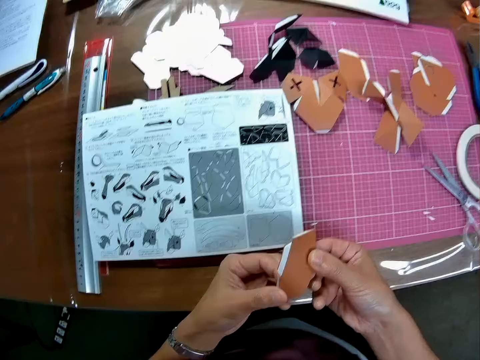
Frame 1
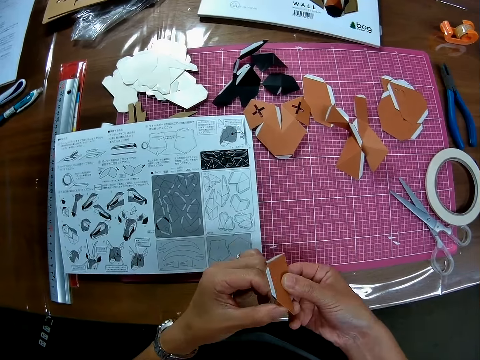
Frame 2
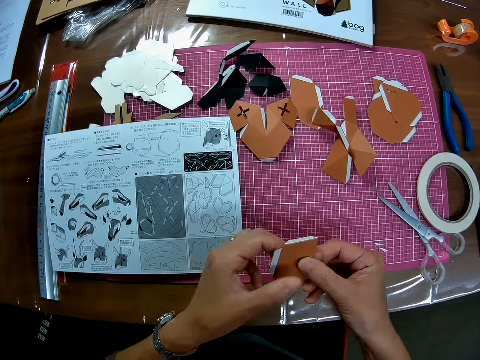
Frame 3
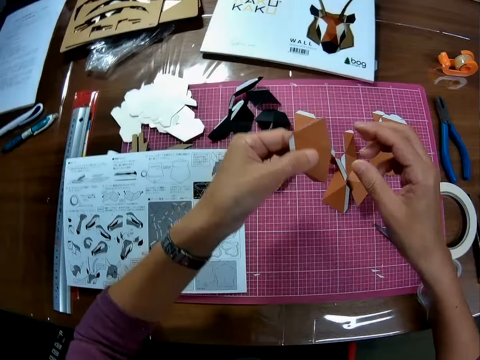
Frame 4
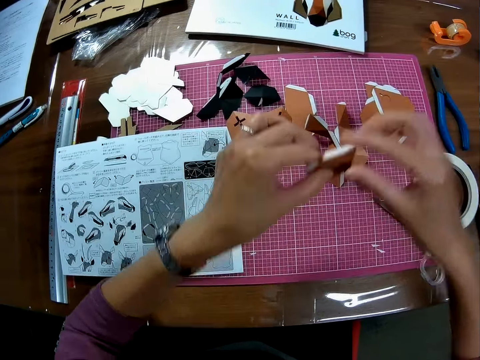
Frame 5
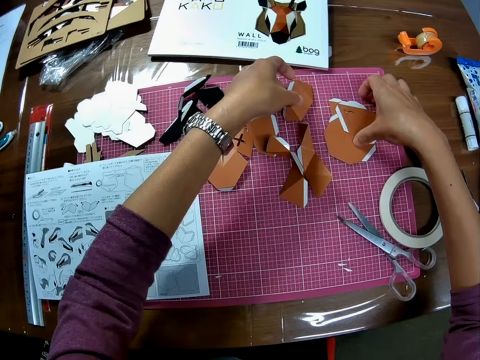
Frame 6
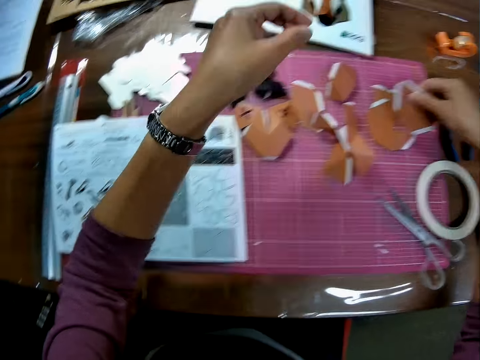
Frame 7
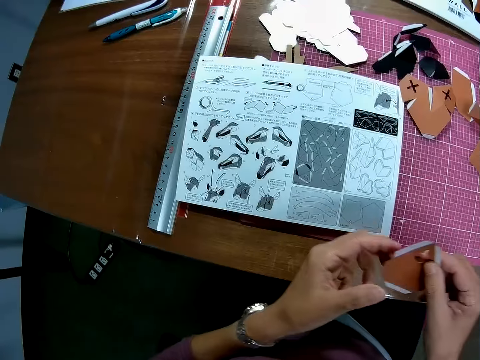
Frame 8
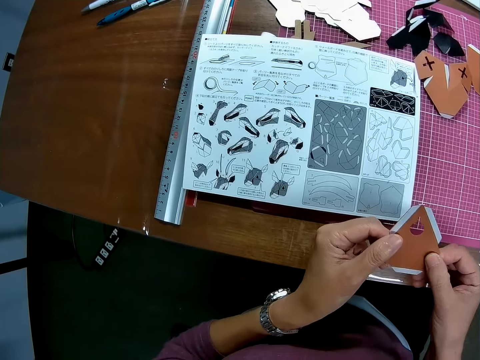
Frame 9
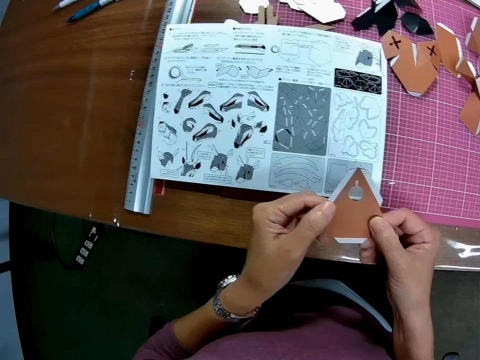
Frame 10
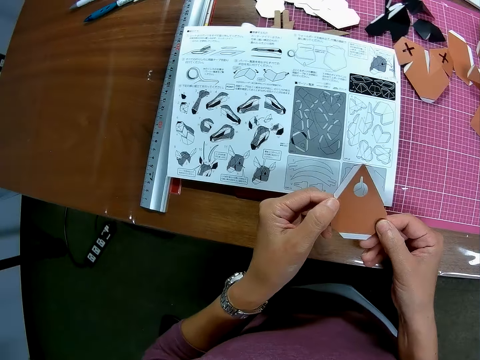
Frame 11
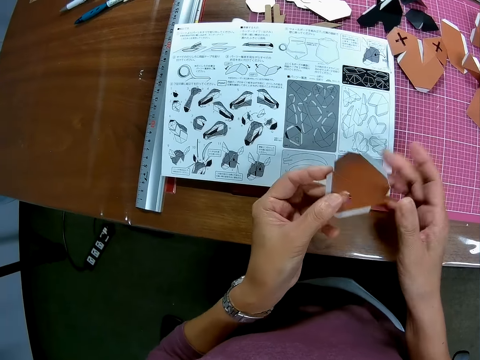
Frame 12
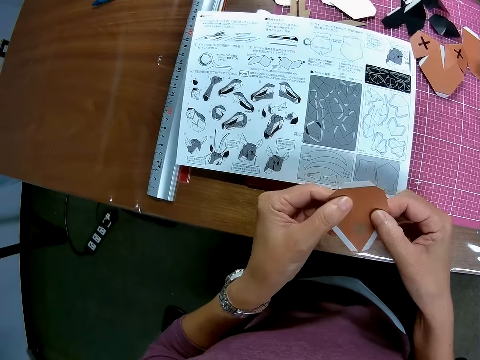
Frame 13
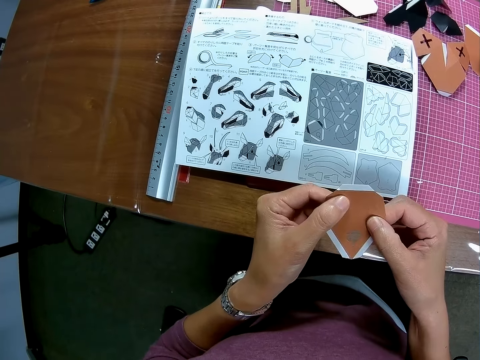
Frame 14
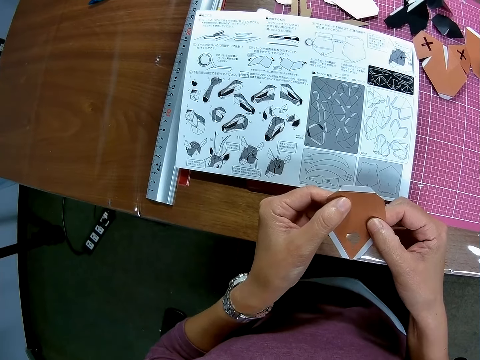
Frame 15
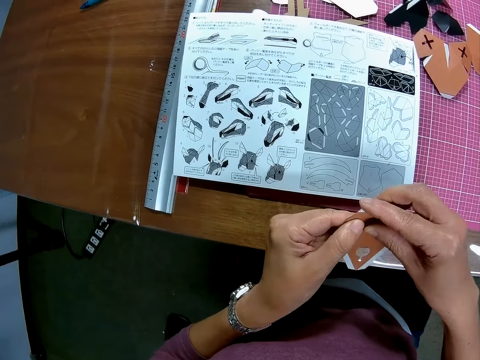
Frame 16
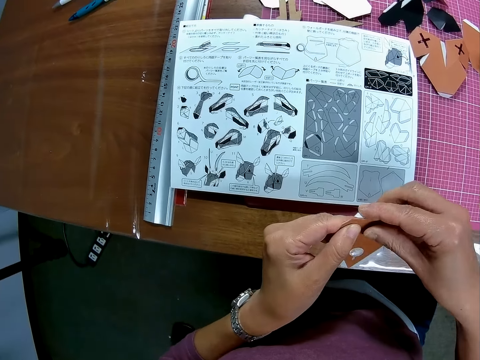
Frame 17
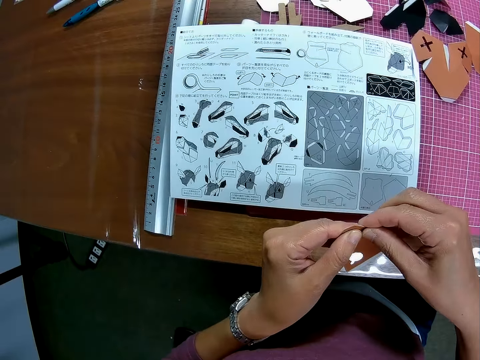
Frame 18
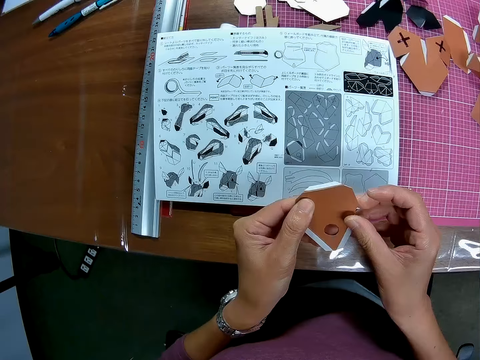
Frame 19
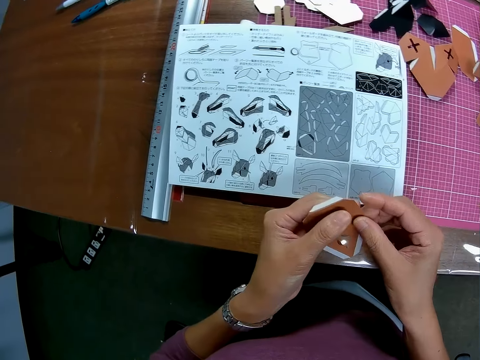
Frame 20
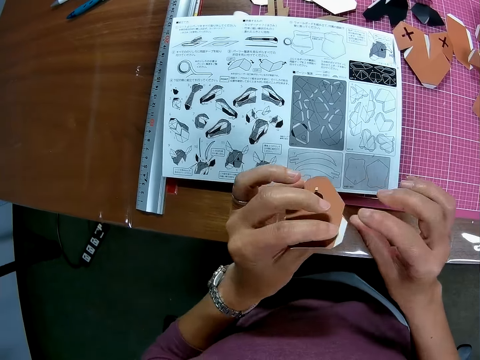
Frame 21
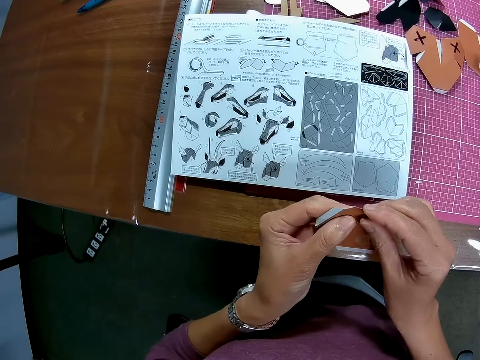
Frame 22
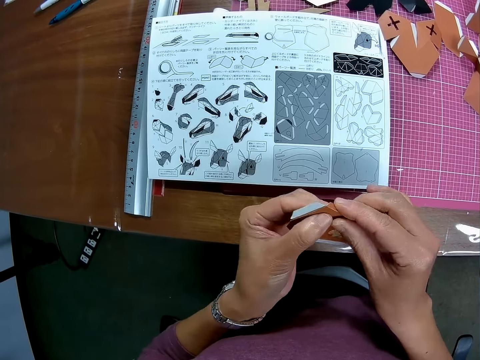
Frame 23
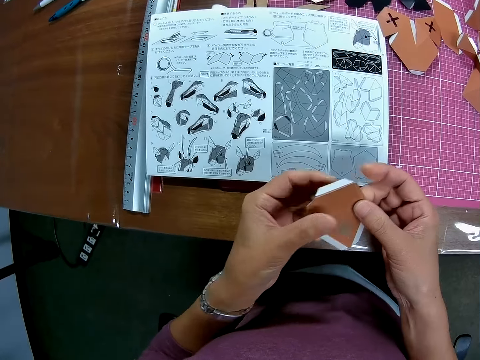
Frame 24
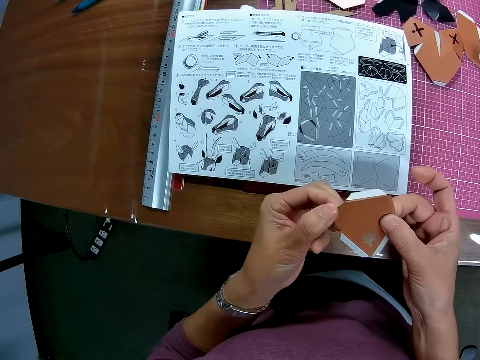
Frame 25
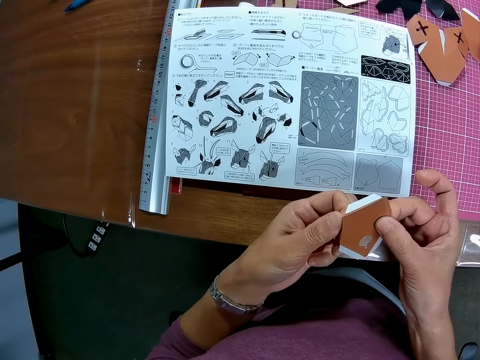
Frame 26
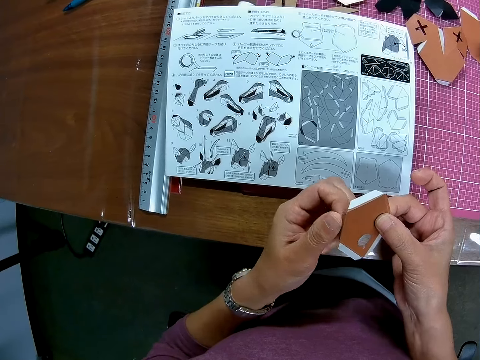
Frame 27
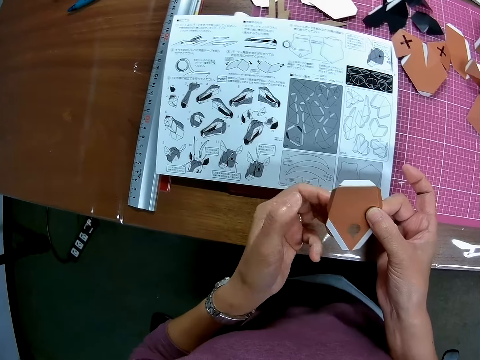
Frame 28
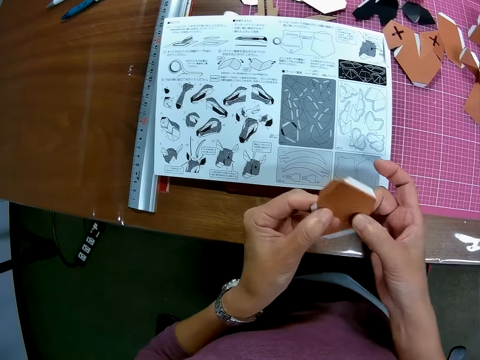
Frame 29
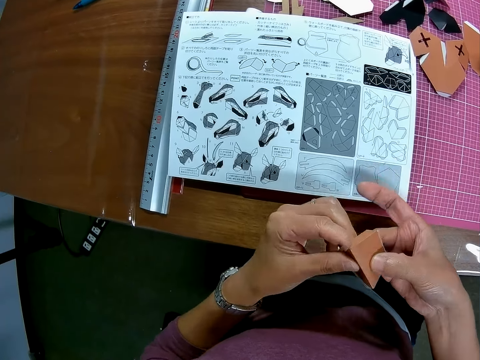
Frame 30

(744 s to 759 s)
The camera wearer drops the paper on the table. They pick another craft paper from the table with the right hand. They read the sketch. They turn the paper with both hands. They fold the craft paper with both hands.

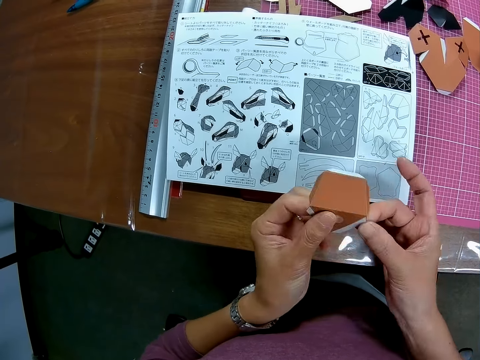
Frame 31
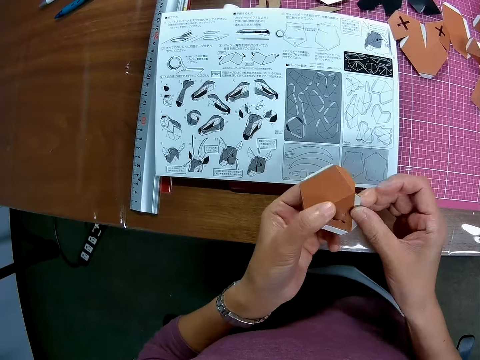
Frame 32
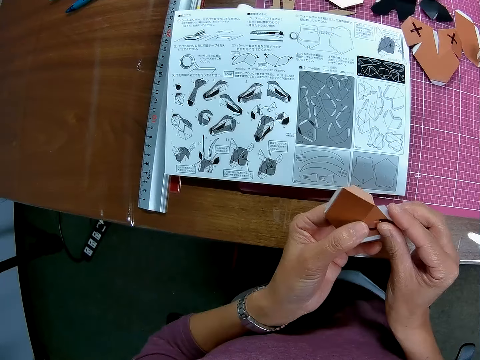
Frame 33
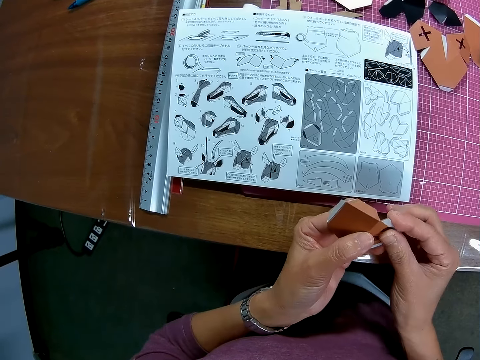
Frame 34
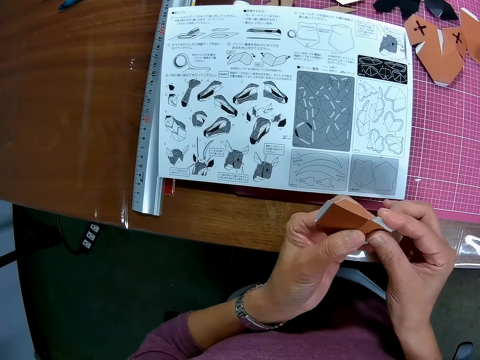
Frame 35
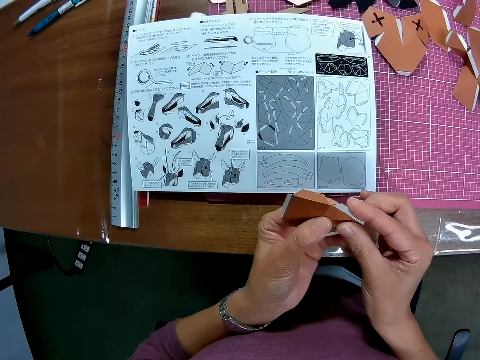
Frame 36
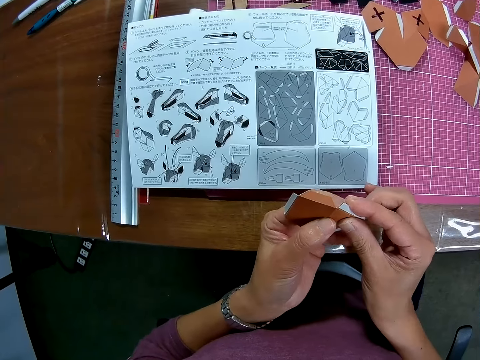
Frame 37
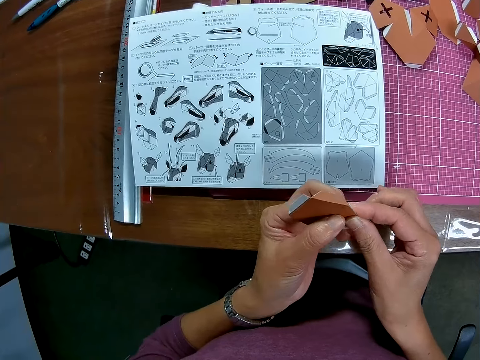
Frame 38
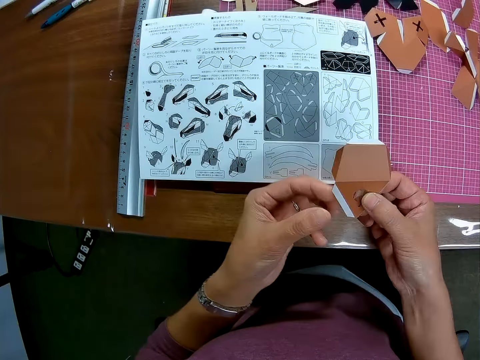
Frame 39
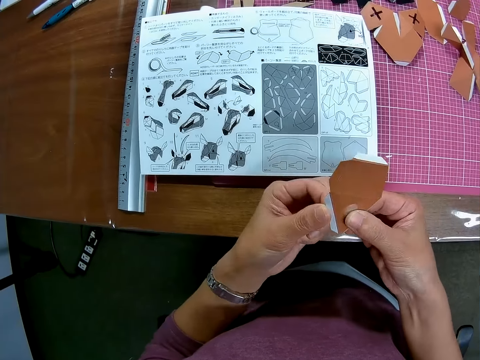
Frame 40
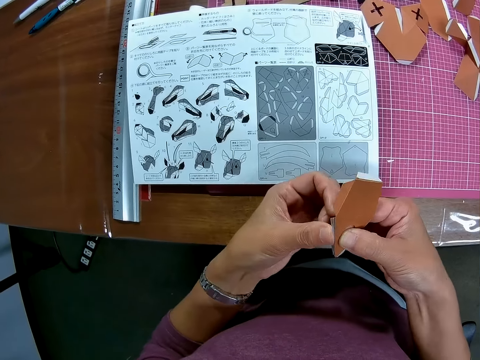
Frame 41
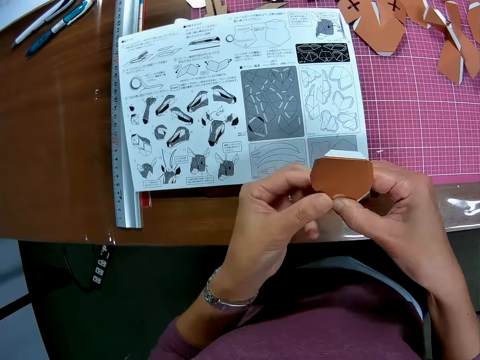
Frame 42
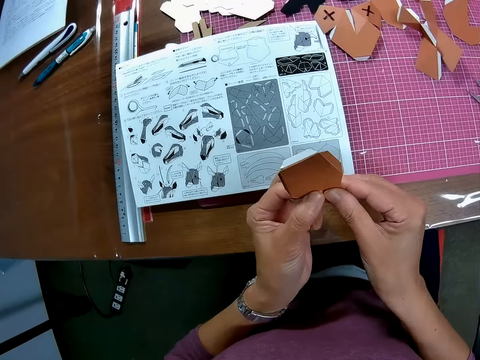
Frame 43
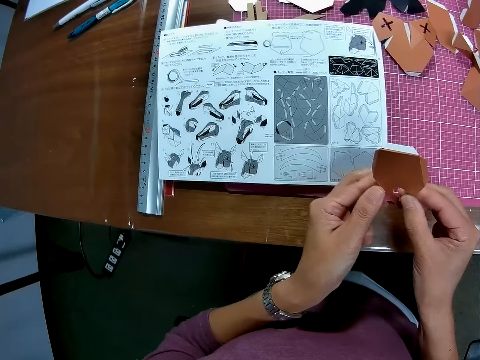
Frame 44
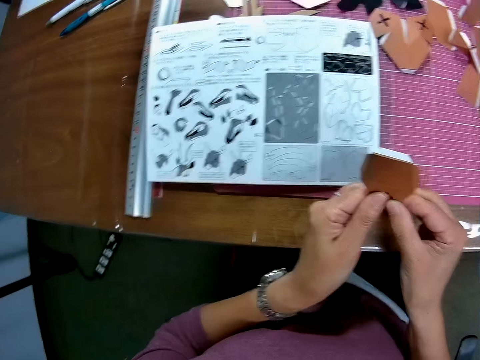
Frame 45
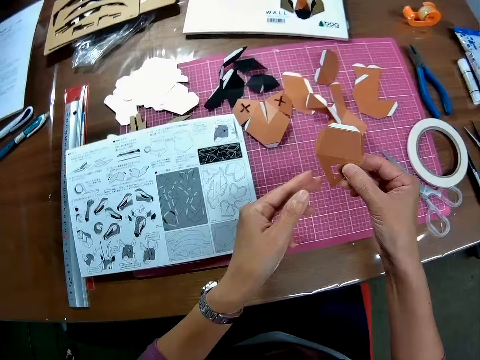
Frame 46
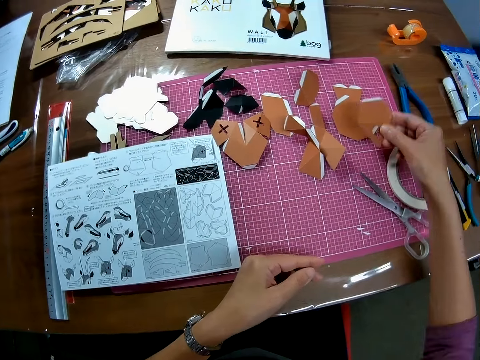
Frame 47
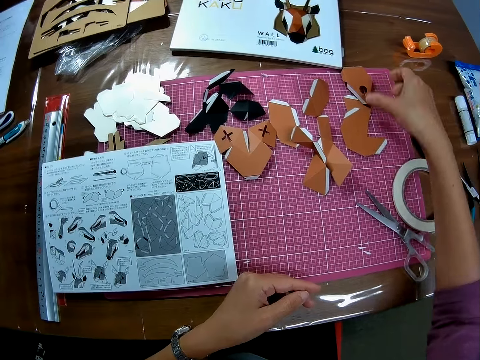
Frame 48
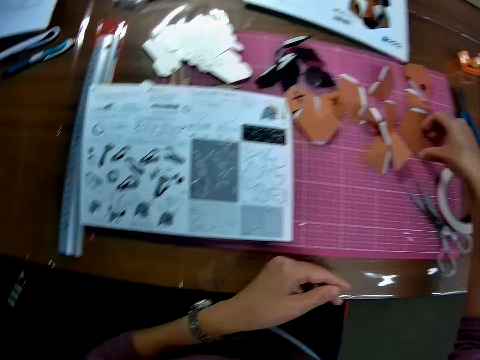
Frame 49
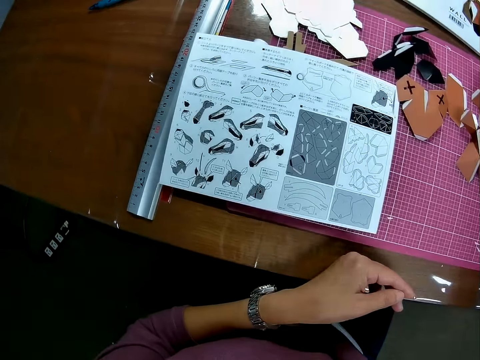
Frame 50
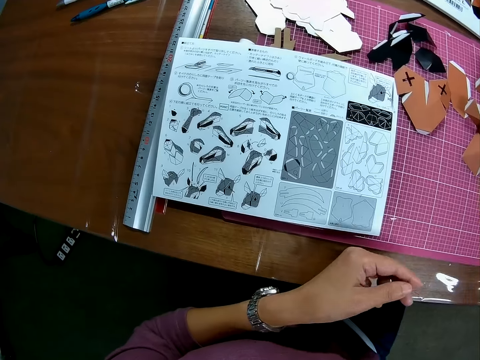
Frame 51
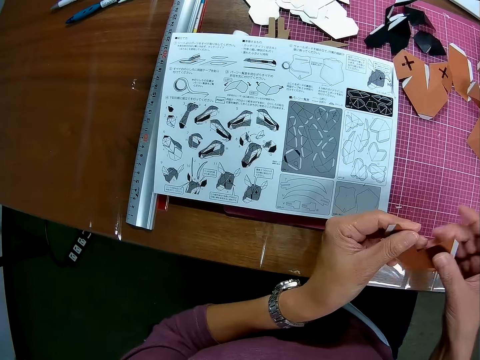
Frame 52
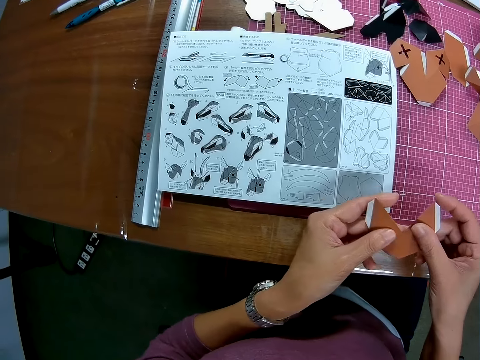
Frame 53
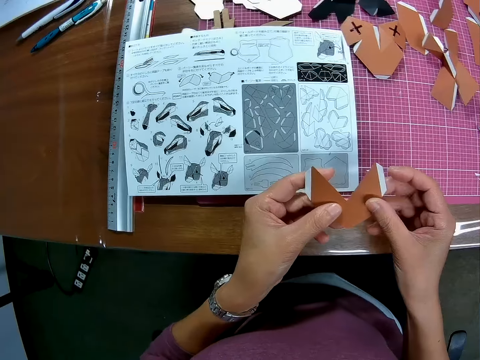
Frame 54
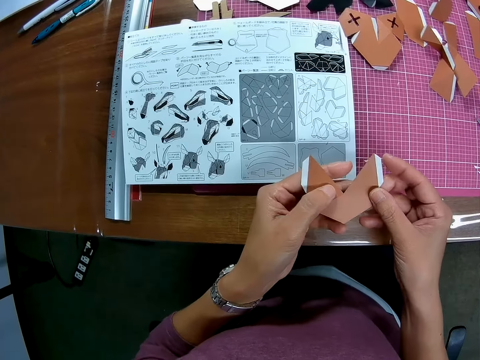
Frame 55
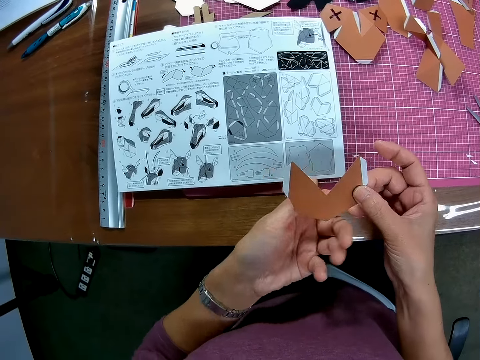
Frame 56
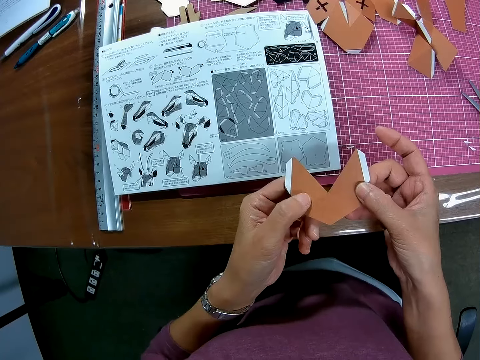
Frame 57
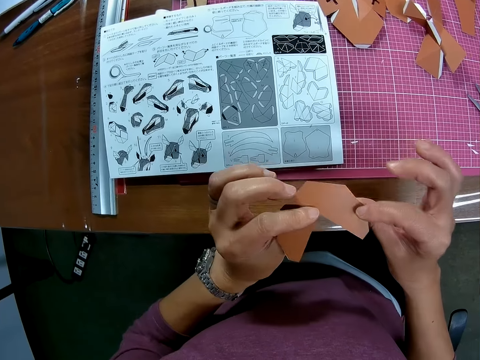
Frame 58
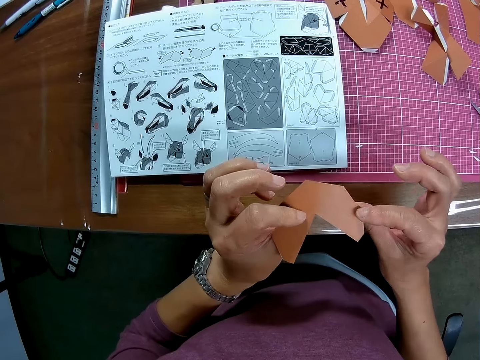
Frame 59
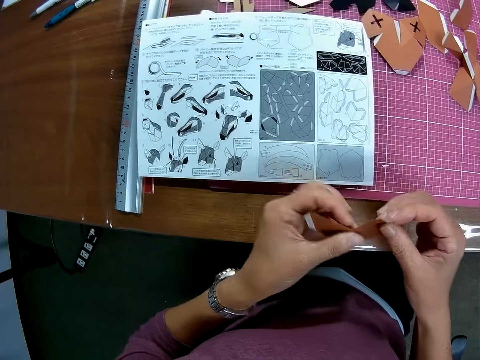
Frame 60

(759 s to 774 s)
The camera wearer drops the craft paper on the table. They pick another paper from the table with the right hand. They read the sketch. They hold the paper with both hands. They look at the craft paper.
